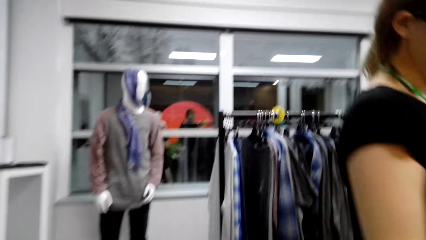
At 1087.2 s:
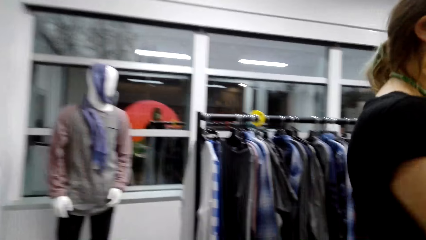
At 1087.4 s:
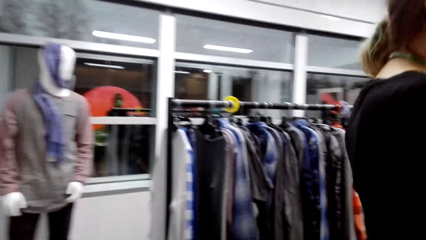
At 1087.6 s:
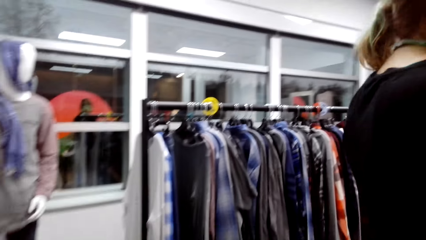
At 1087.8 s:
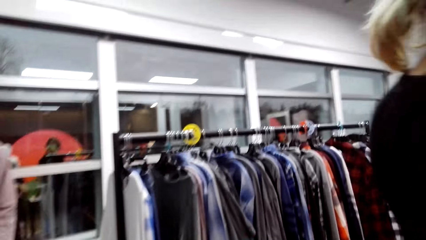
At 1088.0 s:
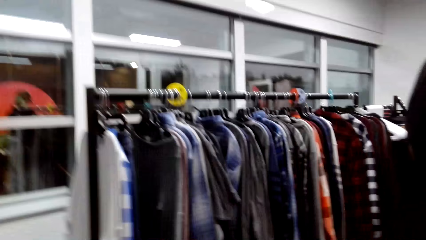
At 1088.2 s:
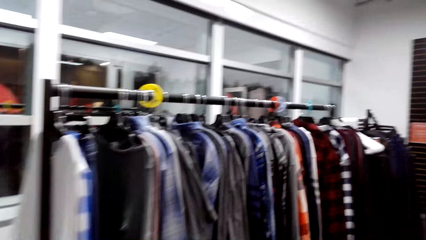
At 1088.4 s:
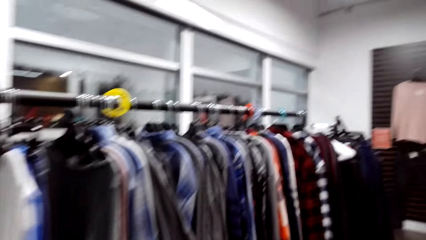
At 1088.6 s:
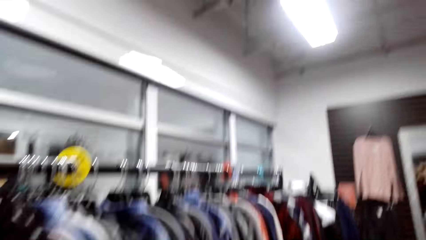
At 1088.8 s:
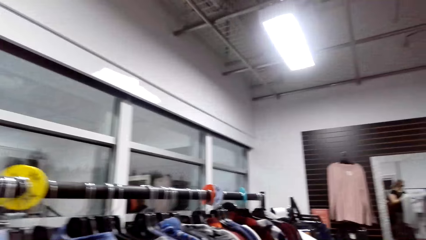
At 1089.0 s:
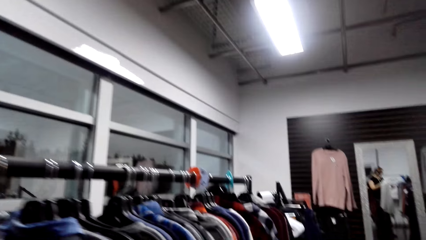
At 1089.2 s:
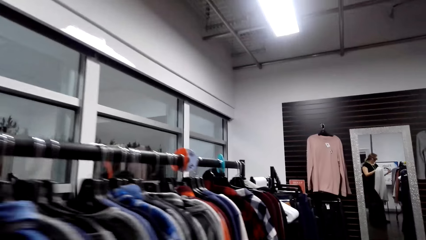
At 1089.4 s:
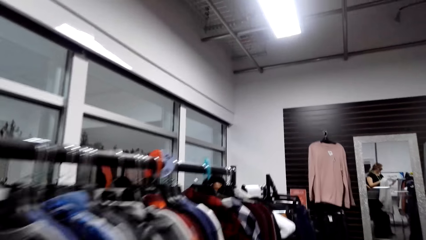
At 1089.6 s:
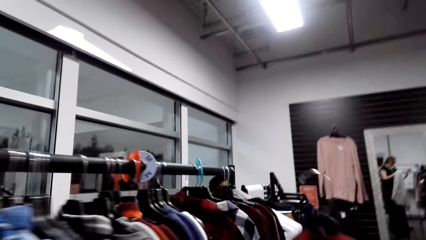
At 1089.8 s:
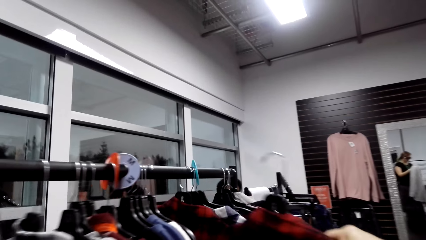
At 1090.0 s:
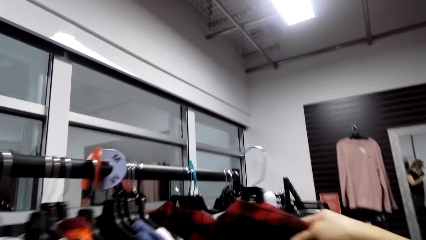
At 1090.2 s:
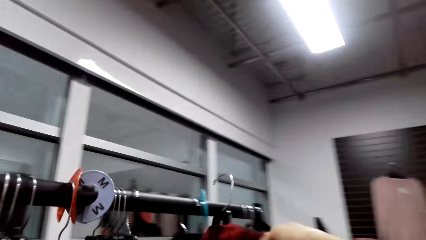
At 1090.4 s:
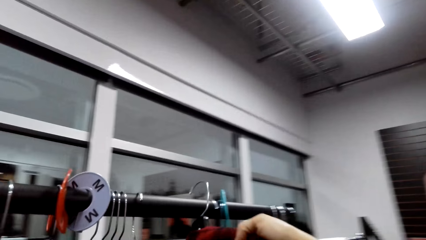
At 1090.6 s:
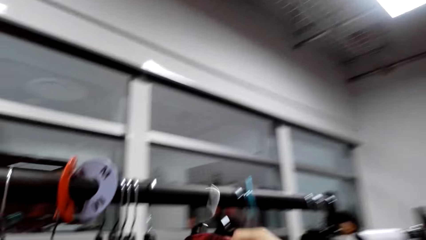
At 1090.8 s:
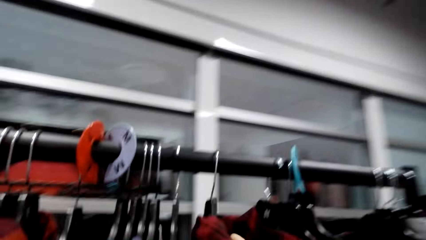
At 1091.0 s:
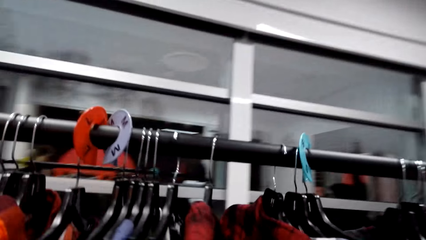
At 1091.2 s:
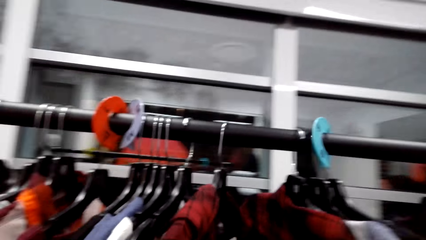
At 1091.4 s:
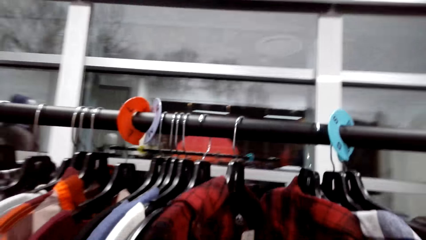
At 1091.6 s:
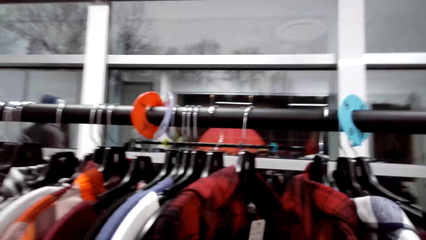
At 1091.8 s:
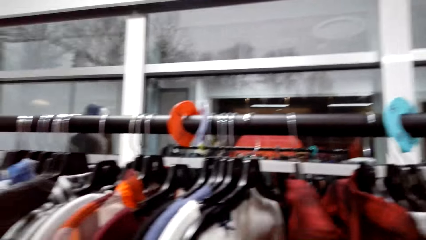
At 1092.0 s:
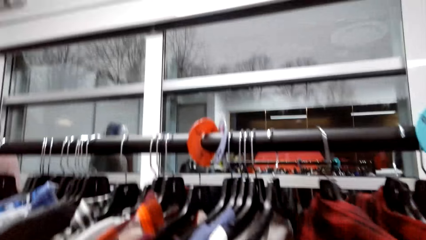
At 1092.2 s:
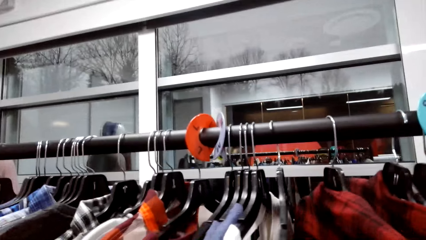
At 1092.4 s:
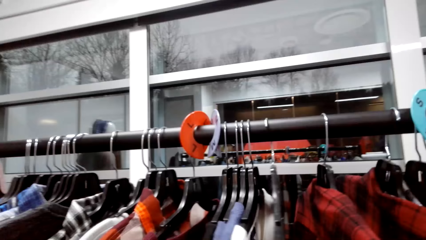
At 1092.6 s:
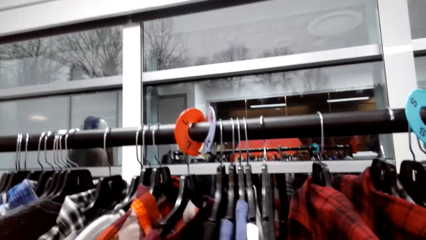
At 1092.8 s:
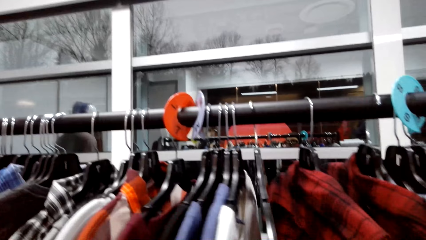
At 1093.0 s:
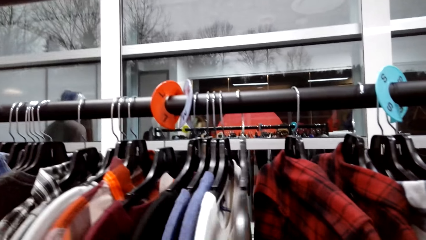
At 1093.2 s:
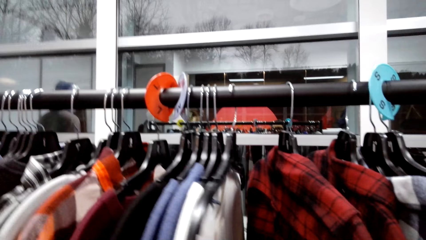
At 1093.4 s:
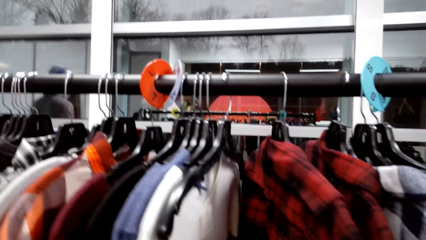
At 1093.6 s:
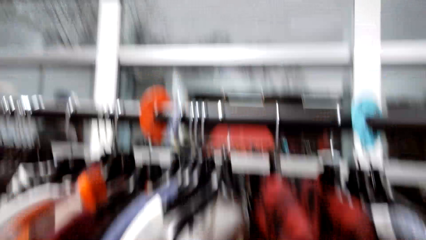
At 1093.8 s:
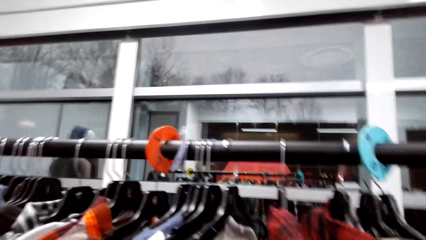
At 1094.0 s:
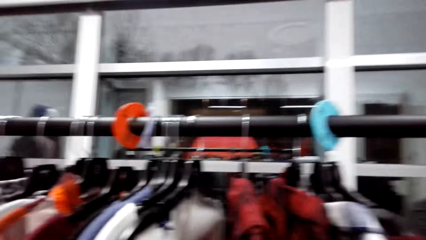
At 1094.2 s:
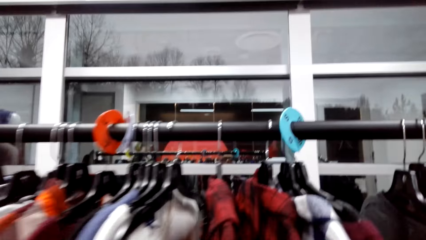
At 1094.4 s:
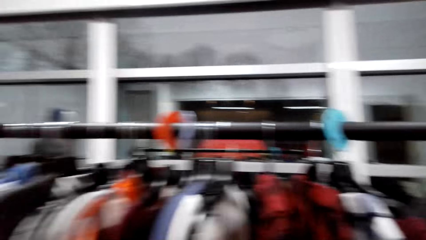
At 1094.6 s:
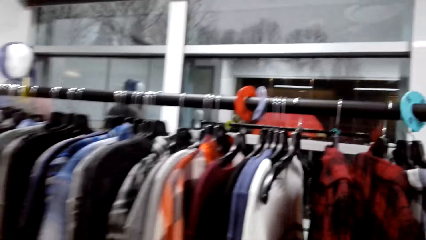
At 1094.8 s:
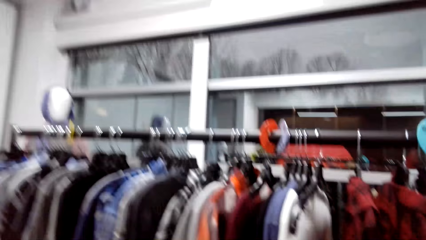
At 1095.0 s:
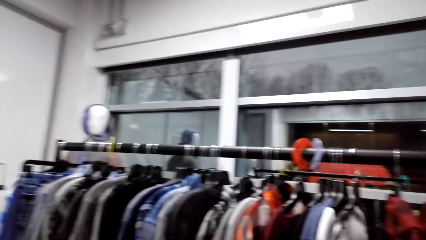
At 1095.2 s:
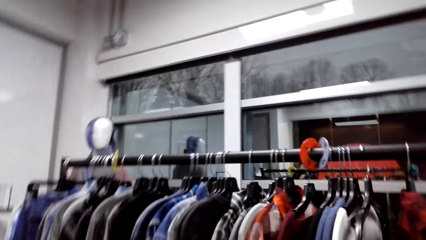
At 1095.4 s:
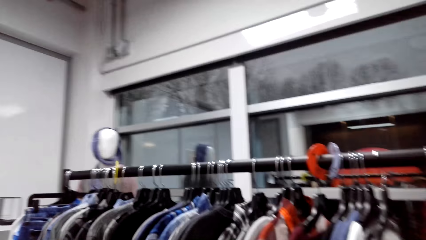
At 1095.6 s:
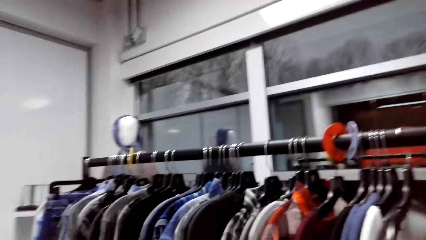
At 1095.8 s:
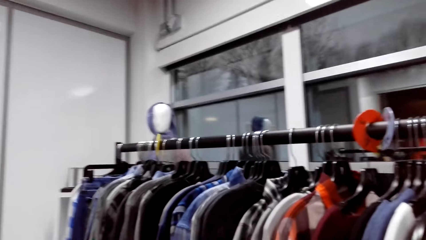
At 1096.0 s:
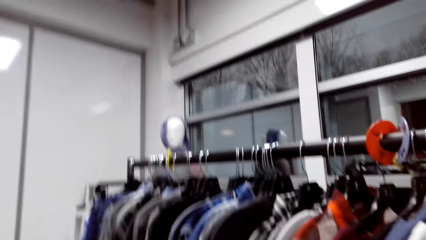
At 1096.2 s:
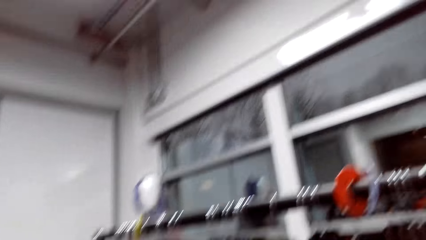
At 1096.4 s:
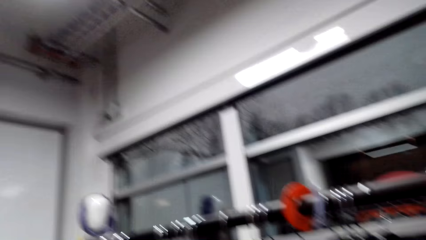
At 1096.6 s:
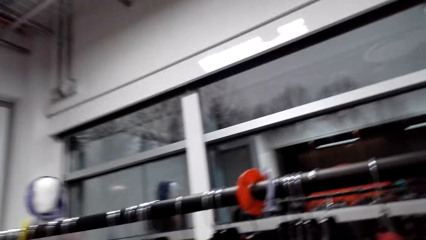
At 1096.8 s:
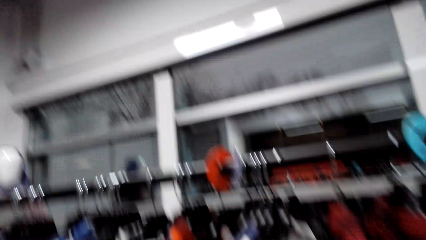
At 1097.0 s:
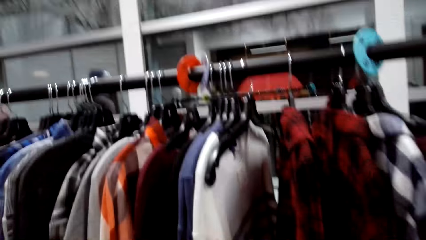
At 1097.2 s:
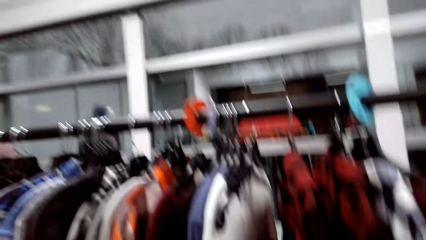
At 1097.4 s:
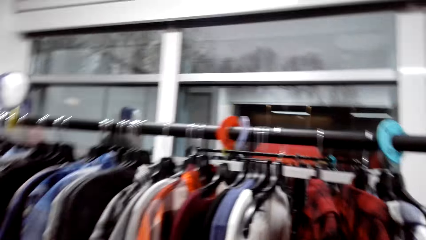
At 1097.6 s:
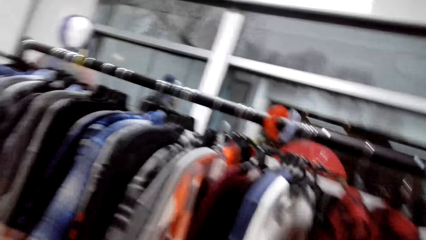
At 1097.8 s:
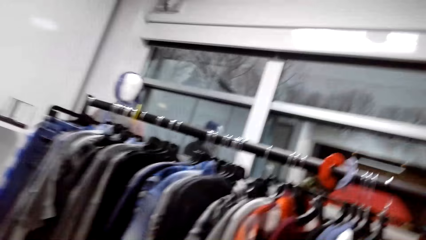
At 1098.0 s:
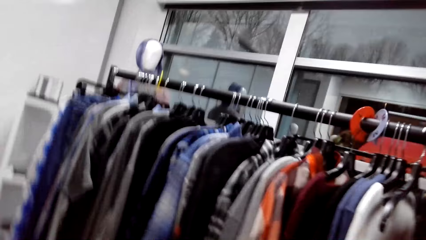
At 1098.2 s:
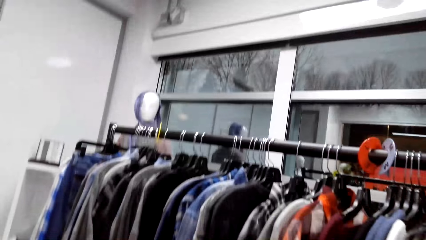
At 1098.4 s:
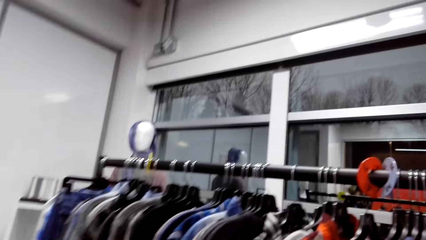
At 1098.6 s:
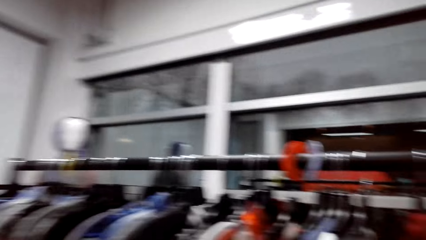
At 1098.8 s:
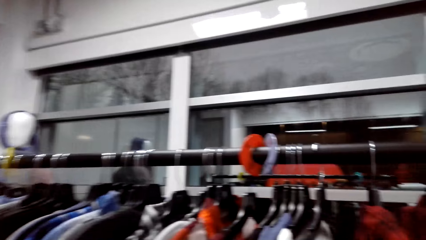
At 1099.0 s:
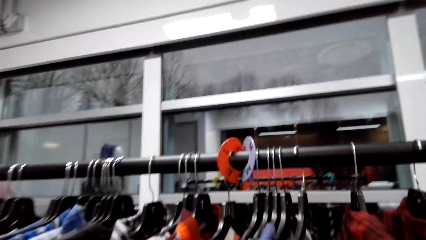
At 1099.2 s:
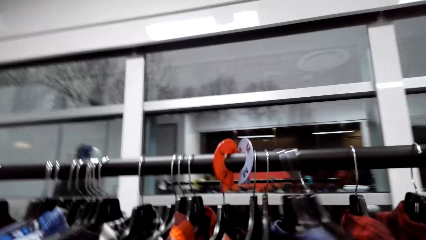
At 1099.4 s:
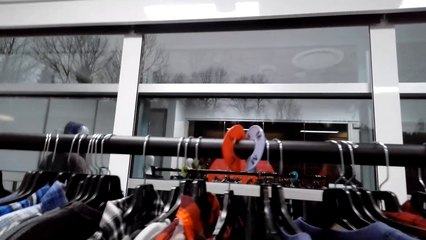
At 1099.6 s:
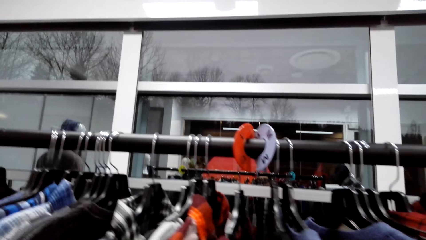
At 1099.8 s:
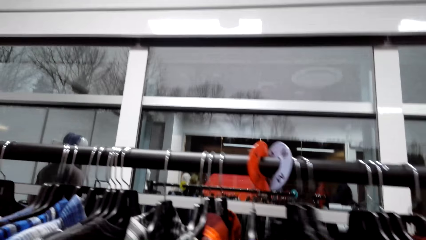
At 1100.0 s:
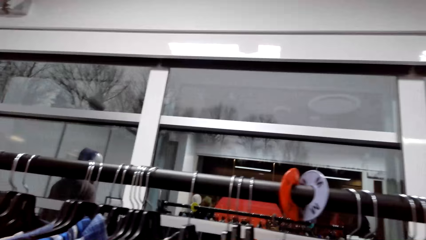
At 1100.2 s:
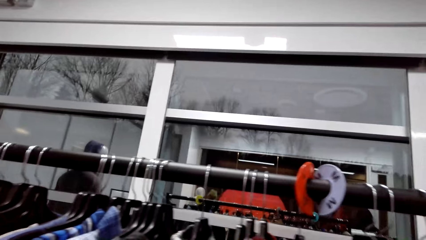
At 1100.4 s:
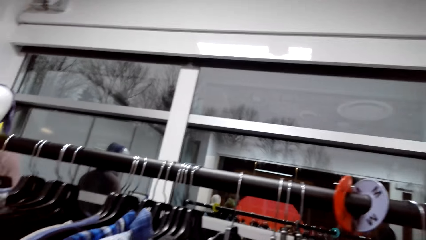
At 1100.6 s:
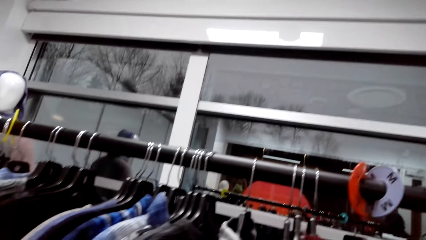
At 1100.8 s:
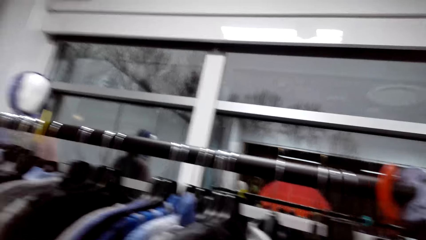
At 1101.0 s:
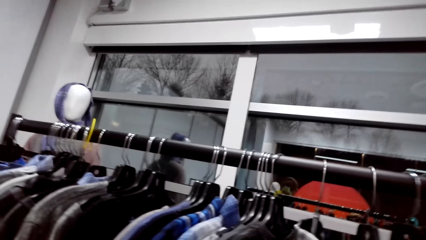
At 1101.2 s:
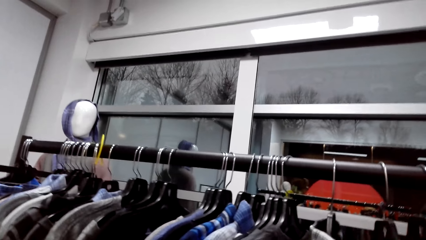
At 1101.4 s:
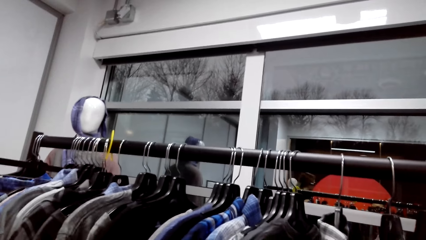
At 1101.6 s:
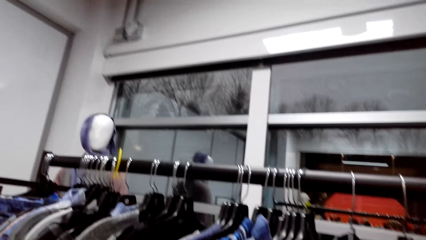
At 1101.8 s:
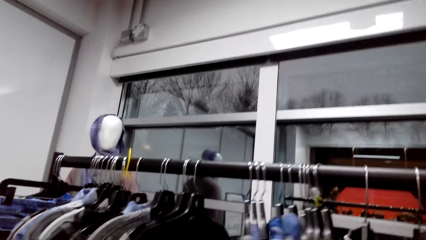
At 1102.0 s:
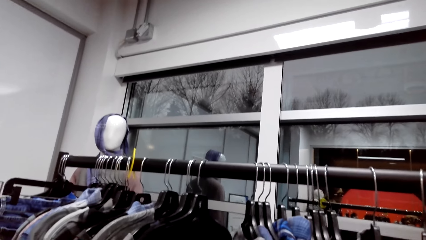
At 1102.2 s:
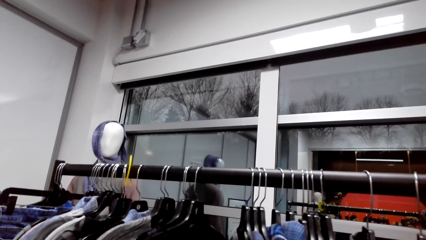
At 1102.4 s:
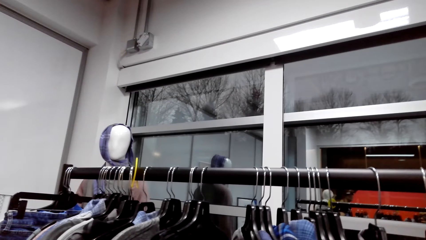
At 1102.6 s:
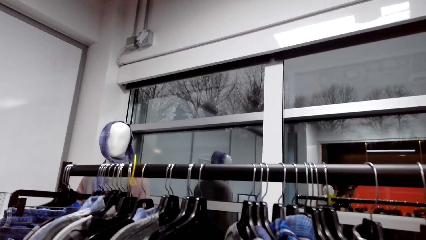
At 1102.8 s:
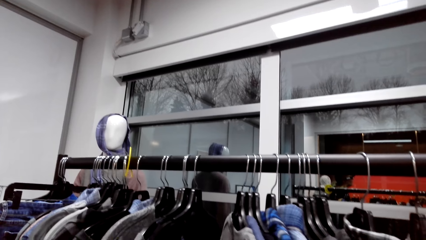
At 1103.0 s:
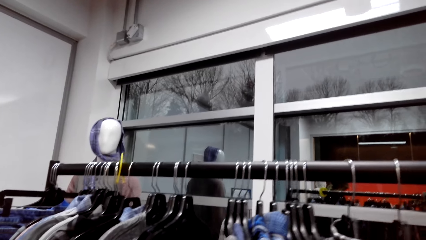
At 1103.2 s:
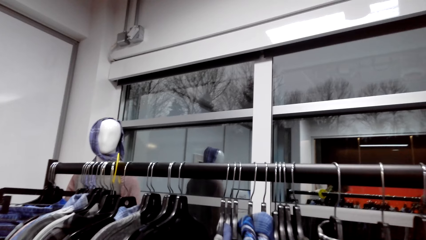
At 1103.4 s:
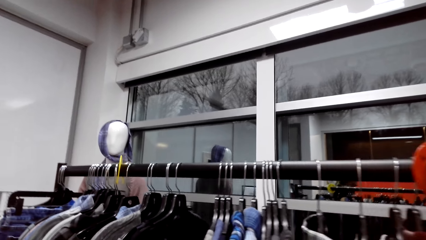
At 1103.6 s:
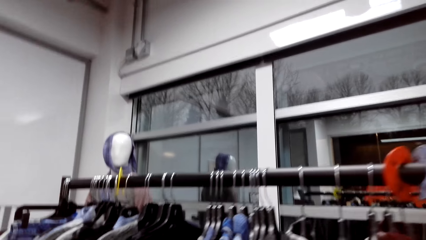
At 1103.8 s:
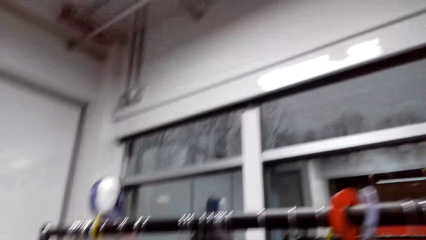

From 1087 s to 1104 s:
The camera wearer walks around. They put the hanger on the clothes stand. A man talks. The camera wearer talks. The man talks. The camera wearer talks. They move the cloth on the clothes hanger. The man talks.
